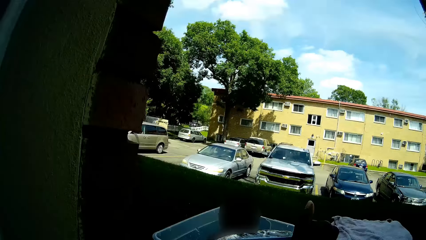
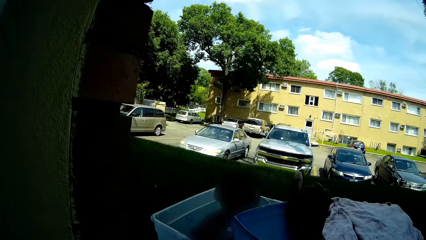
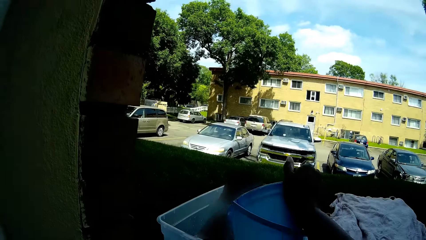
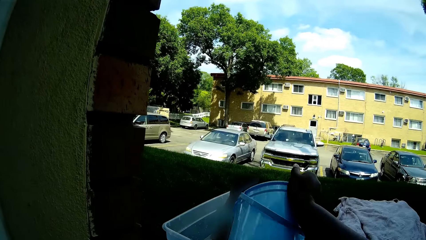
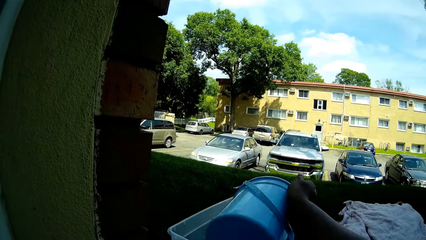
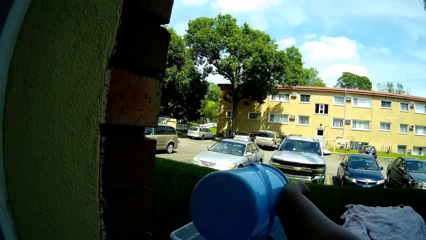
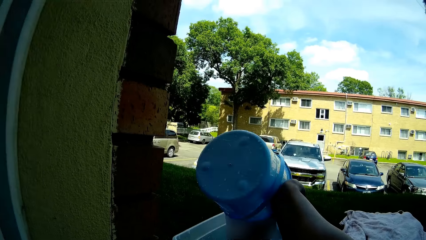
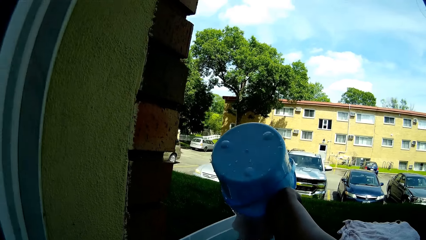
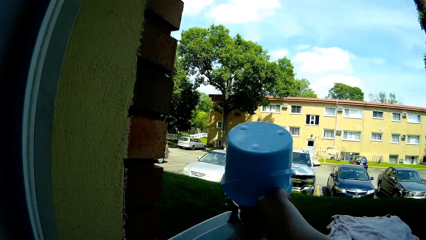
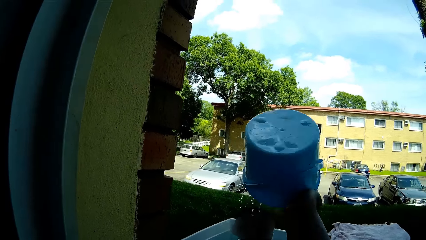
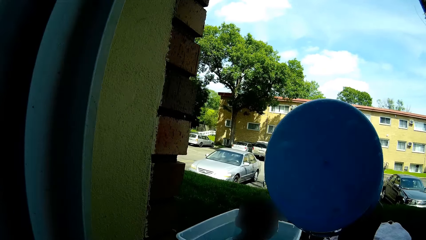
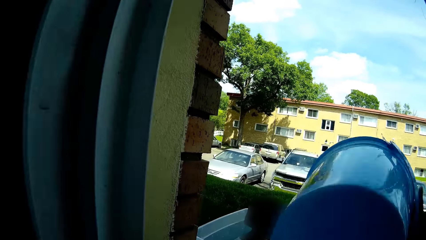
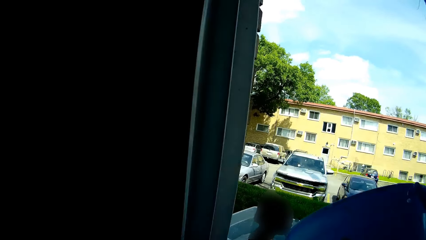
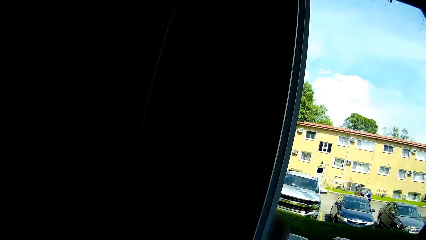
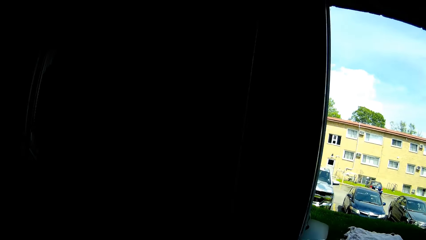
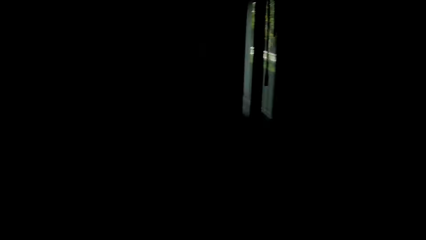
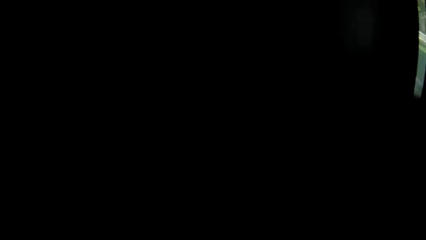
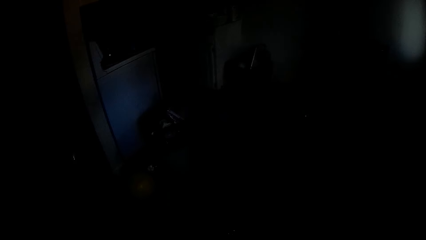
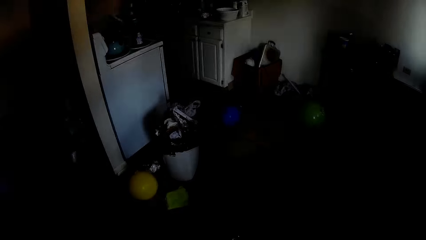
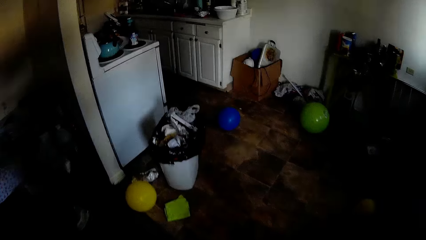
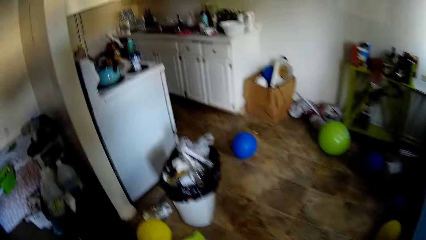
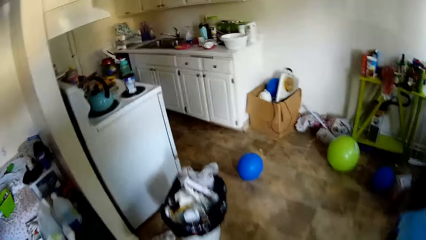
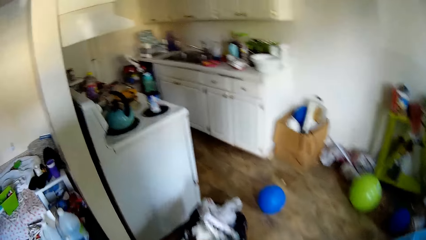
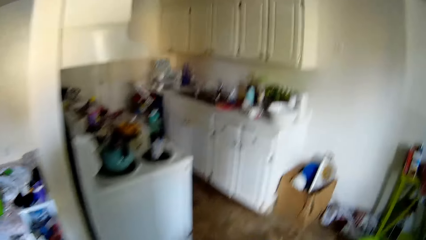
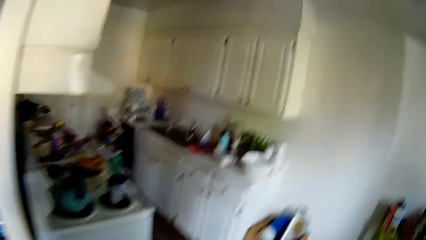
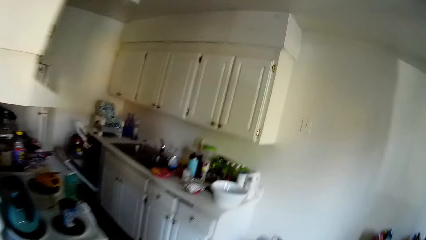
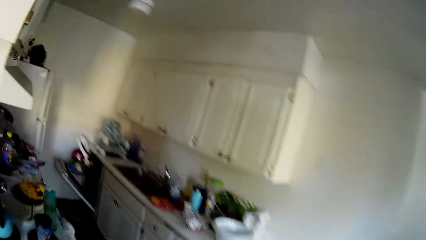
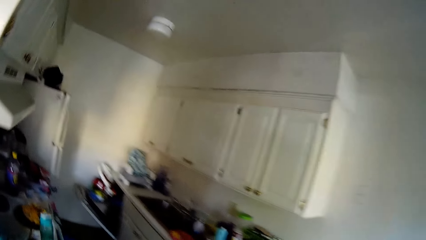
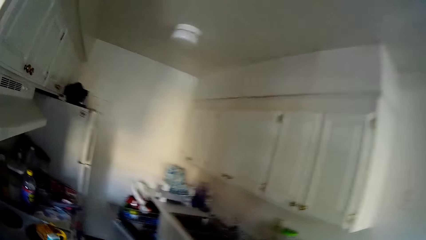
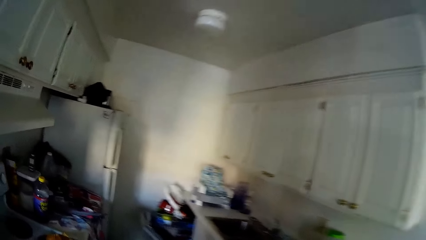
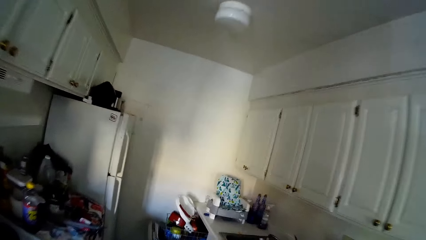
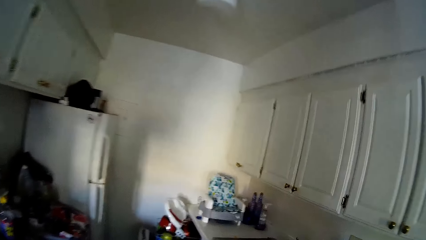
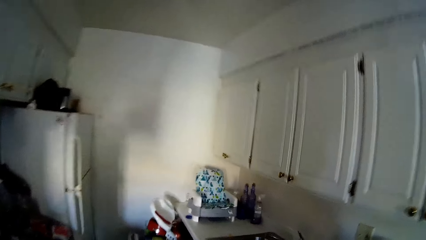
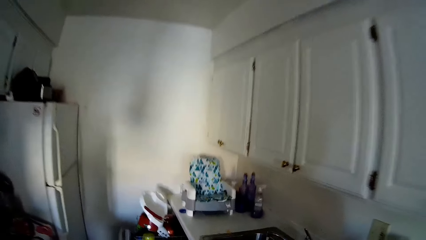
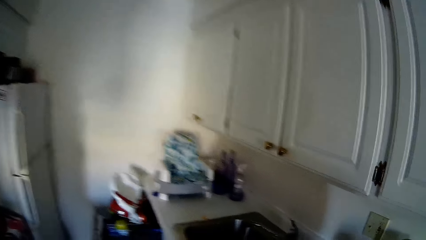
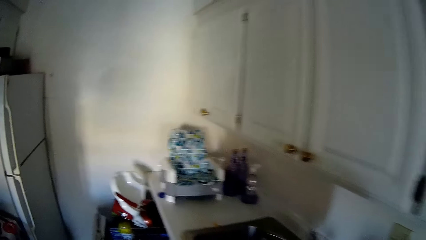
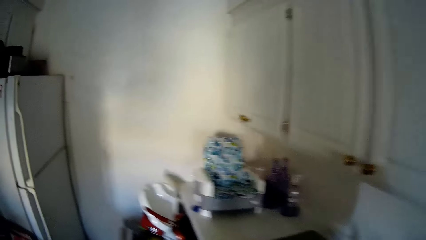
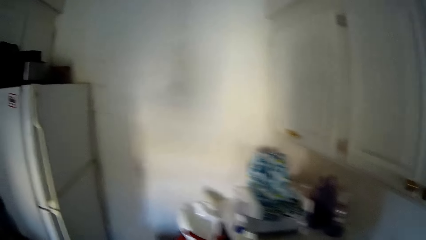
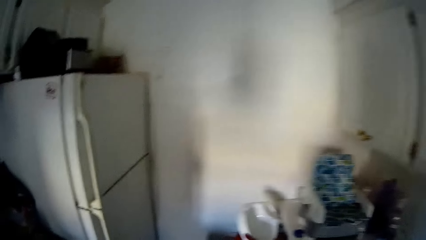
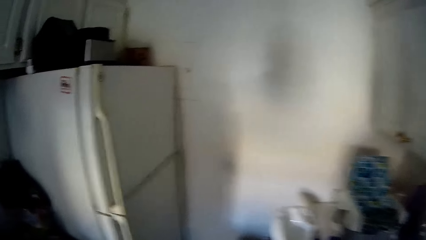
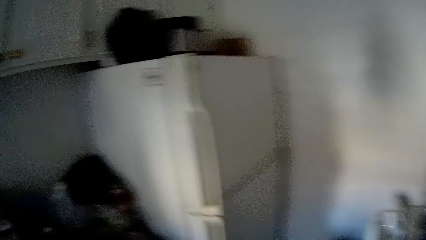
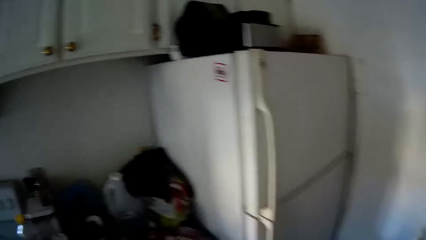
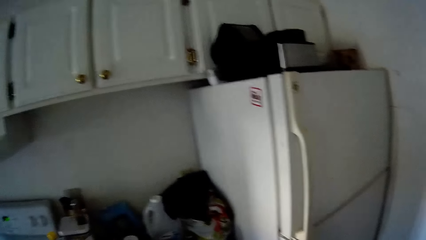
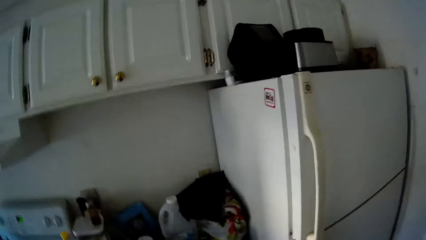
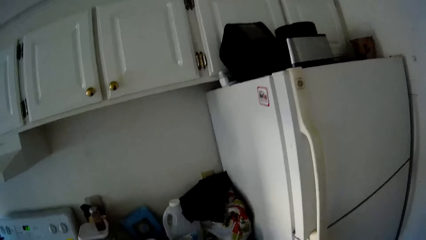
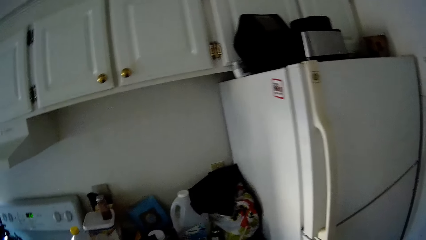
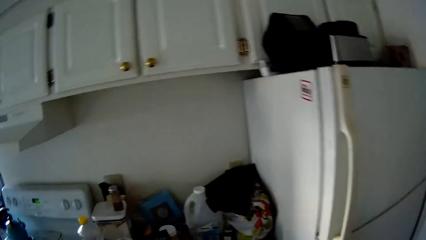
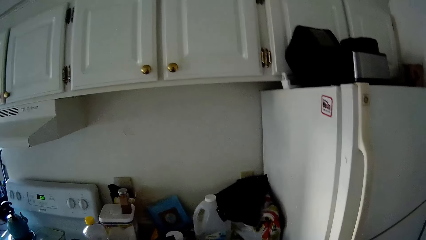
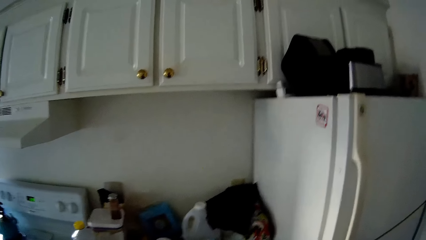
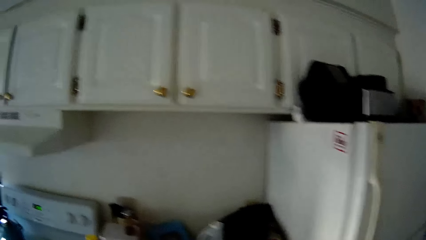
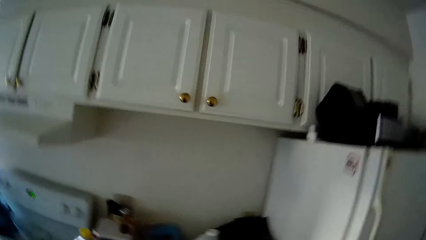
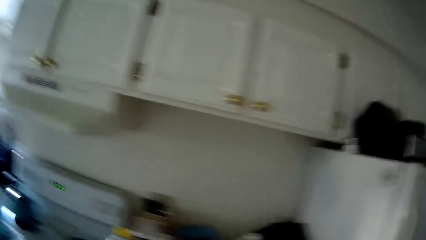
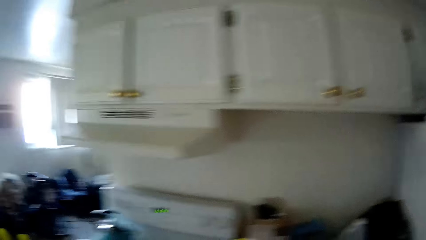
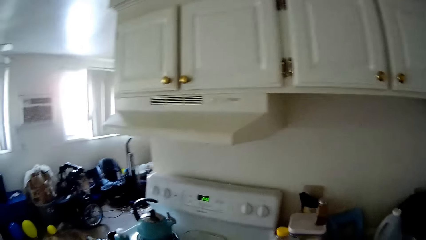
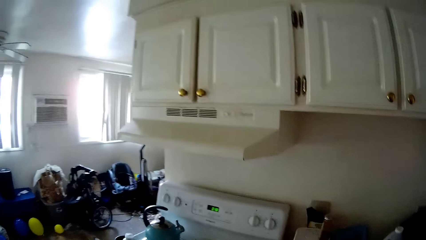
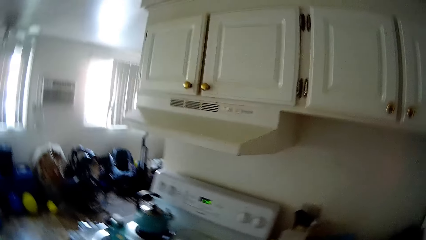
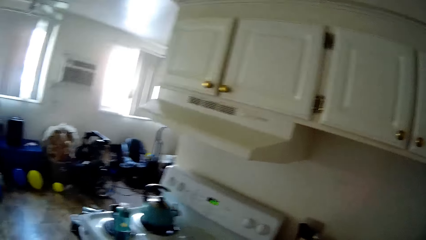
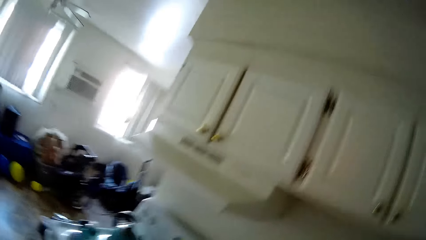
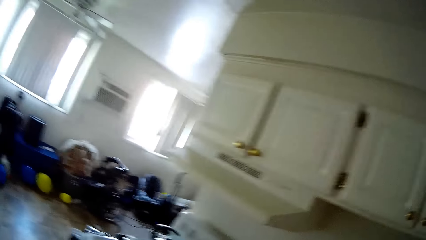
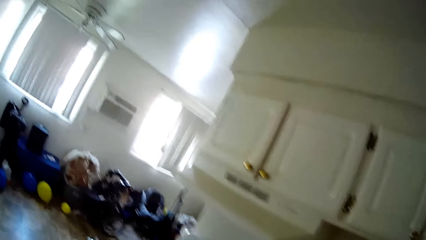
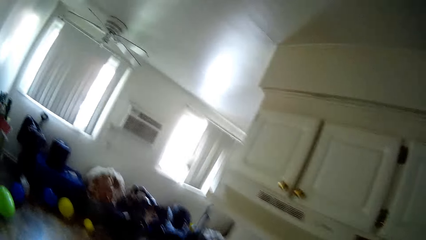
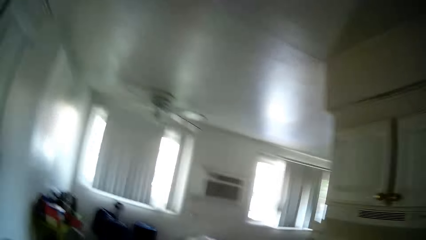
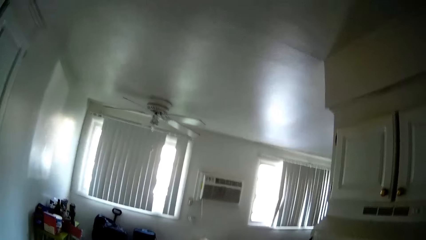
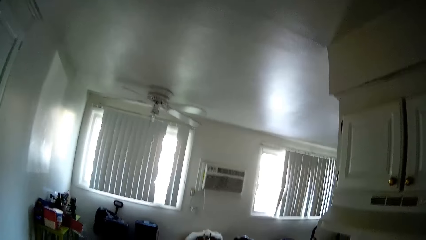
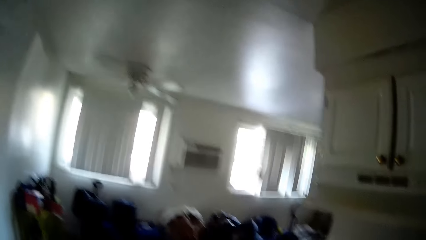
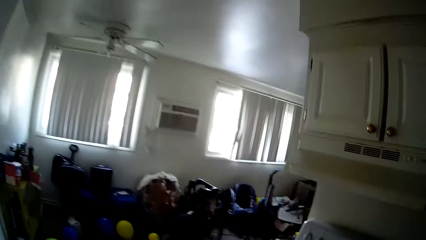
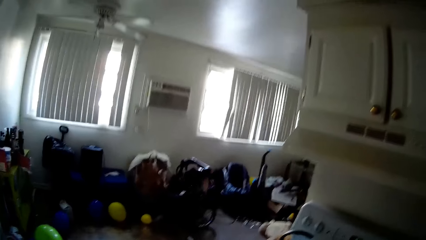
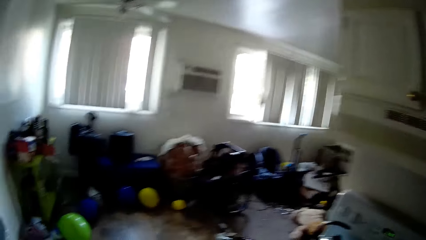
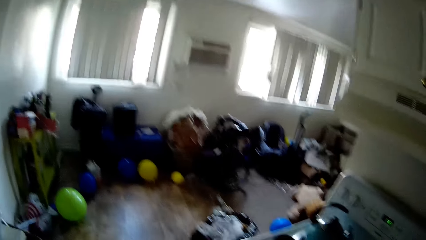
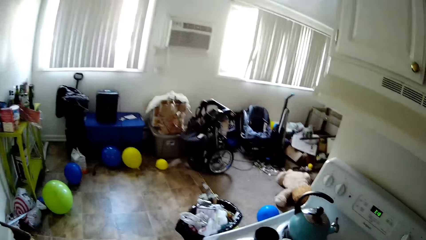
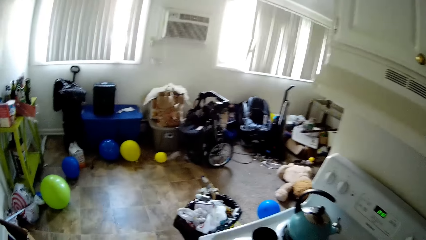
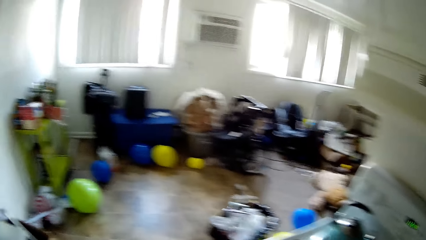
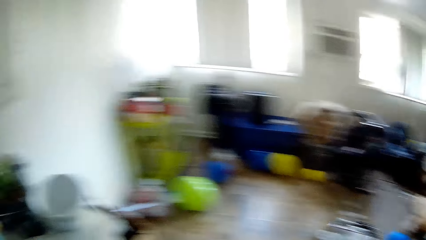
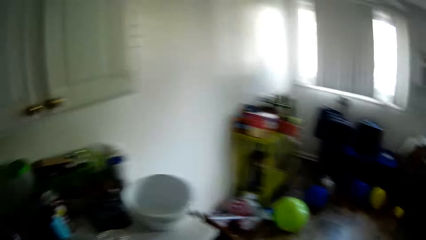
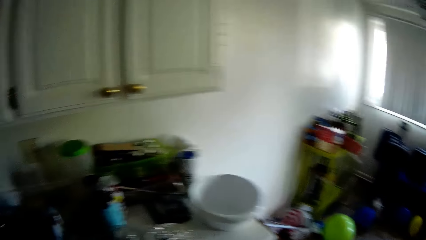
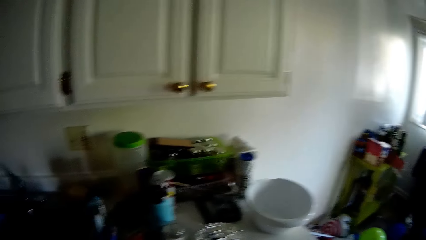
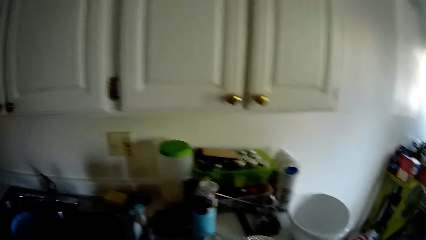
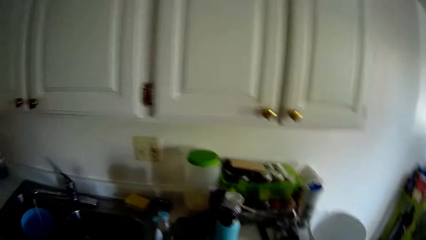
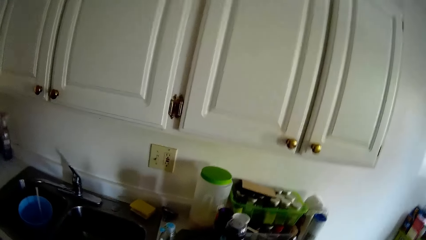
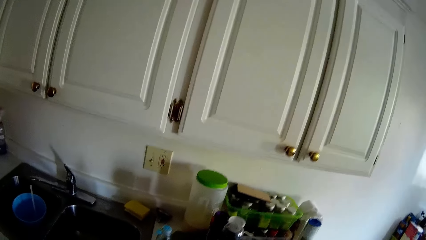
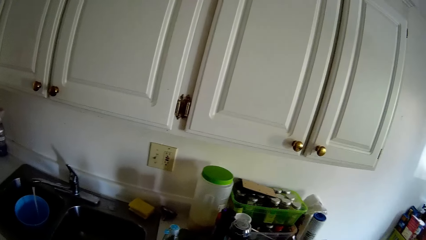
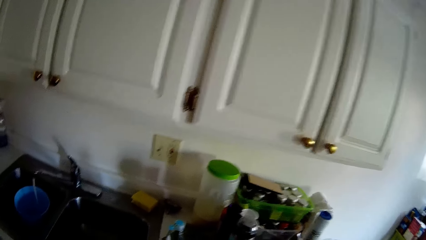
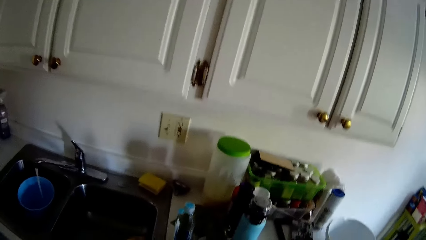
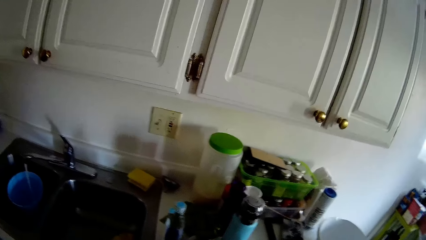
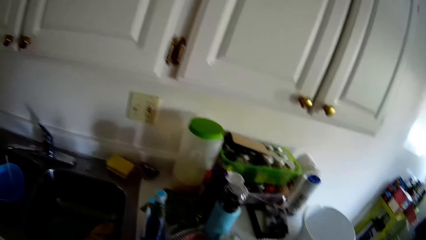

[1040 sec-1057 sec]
The camera wearer pours the pail of water into the bucket outside through the window with her right hand. She walks away from the window. She walks into the kitchen.
